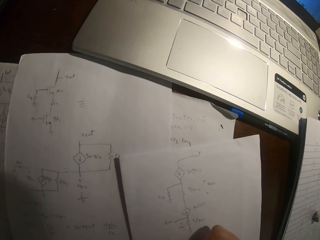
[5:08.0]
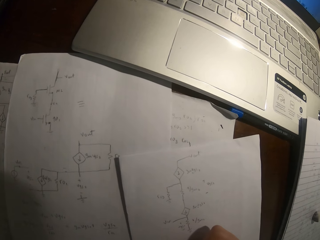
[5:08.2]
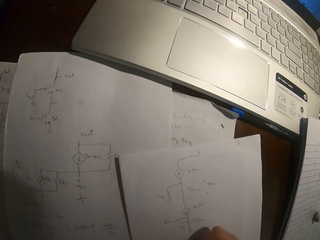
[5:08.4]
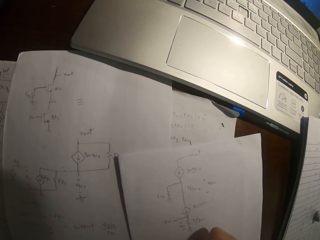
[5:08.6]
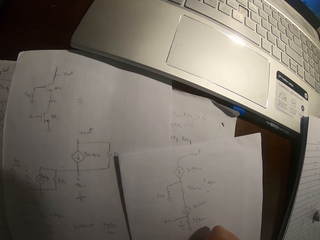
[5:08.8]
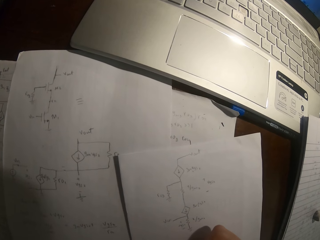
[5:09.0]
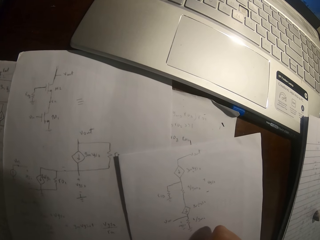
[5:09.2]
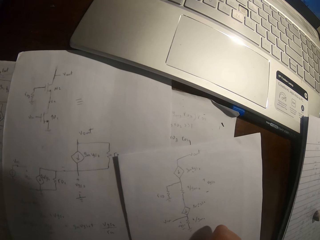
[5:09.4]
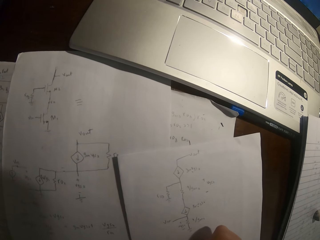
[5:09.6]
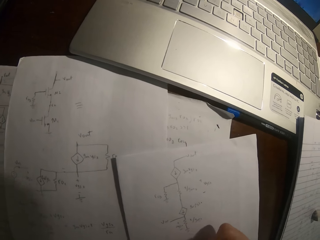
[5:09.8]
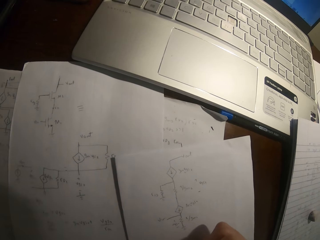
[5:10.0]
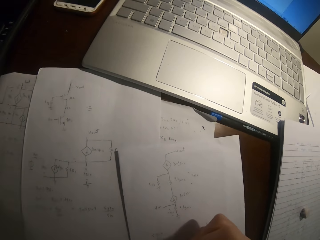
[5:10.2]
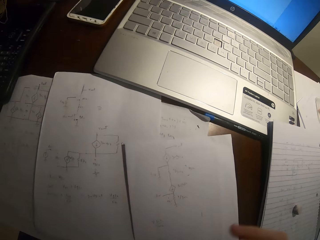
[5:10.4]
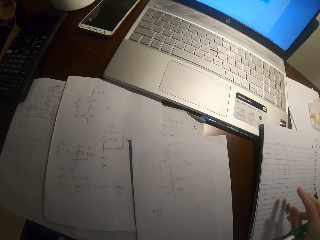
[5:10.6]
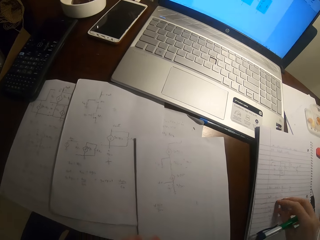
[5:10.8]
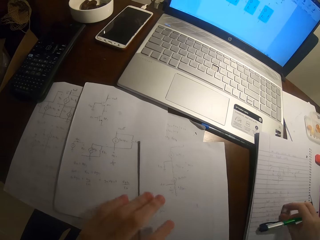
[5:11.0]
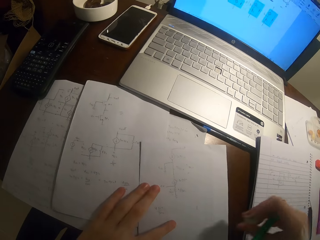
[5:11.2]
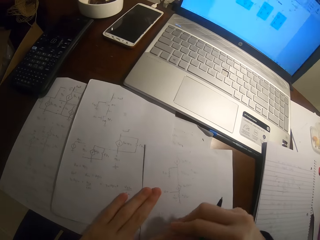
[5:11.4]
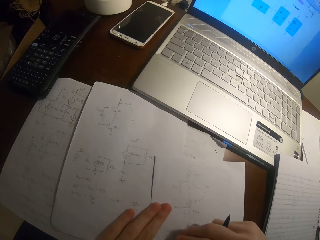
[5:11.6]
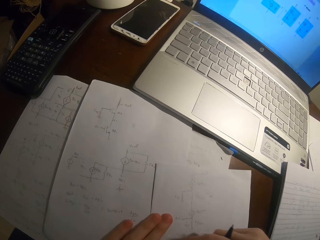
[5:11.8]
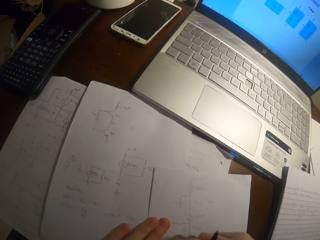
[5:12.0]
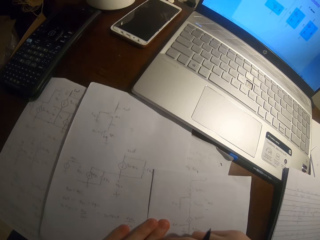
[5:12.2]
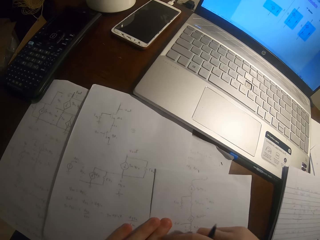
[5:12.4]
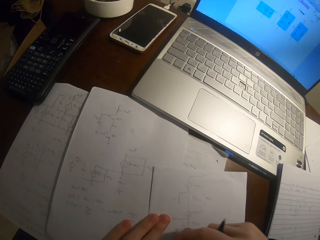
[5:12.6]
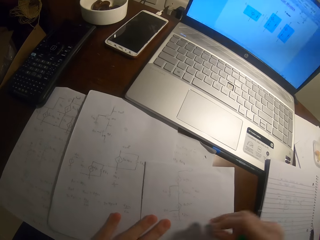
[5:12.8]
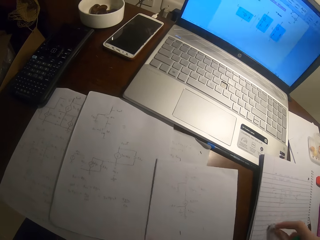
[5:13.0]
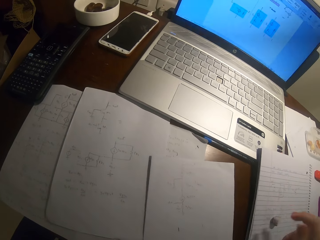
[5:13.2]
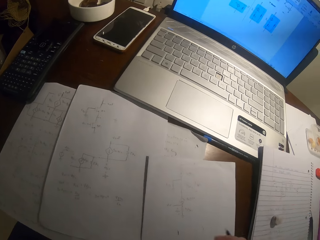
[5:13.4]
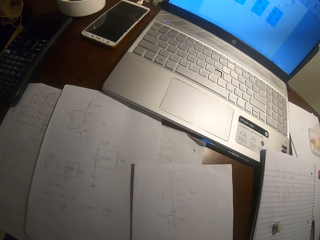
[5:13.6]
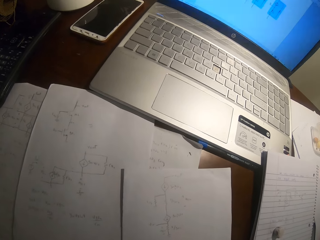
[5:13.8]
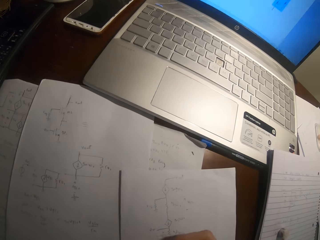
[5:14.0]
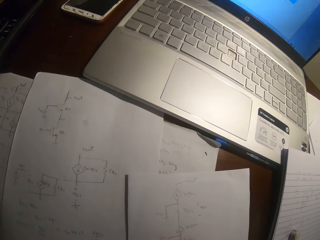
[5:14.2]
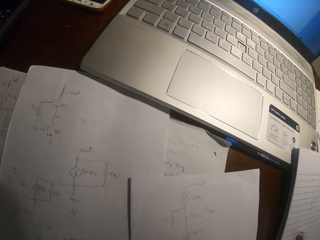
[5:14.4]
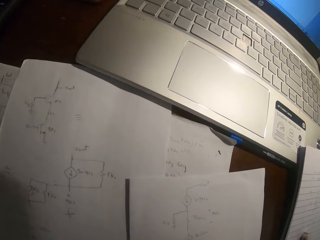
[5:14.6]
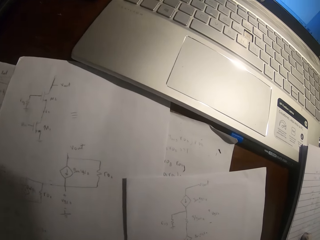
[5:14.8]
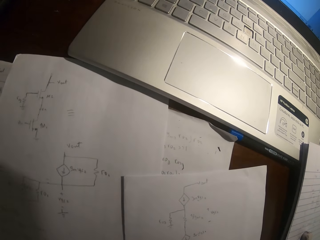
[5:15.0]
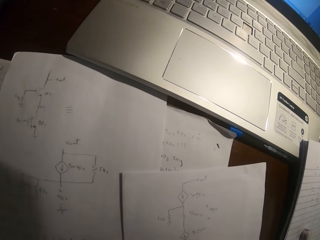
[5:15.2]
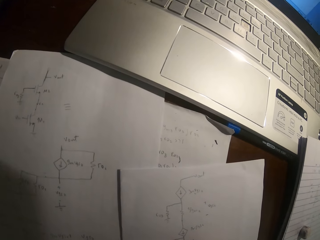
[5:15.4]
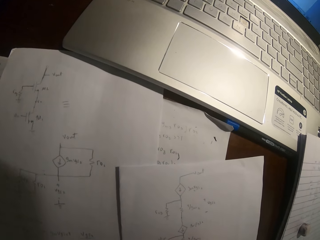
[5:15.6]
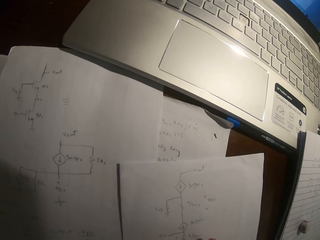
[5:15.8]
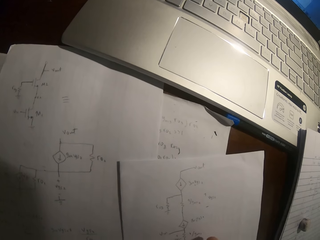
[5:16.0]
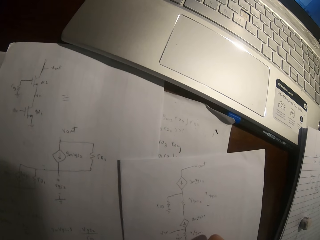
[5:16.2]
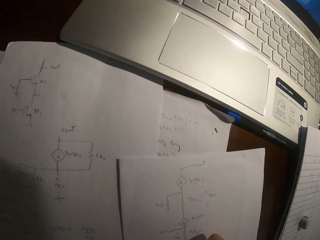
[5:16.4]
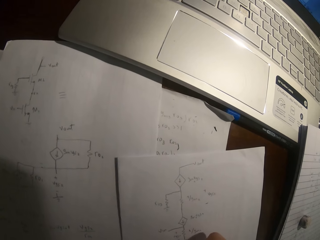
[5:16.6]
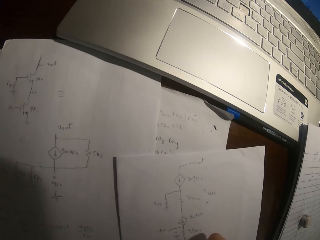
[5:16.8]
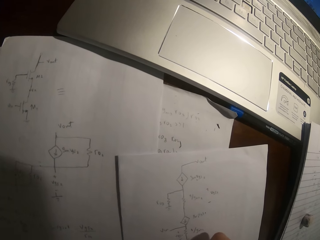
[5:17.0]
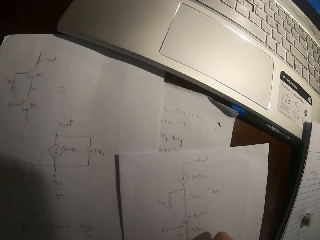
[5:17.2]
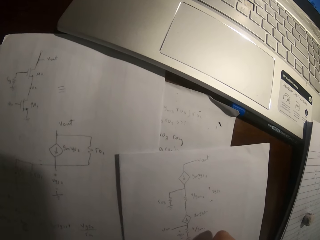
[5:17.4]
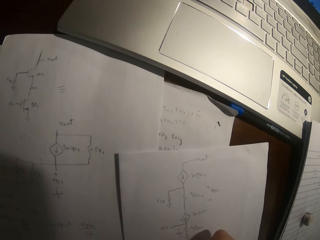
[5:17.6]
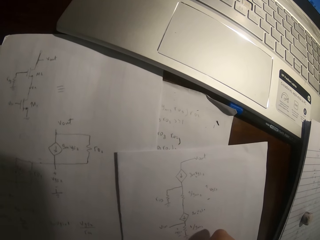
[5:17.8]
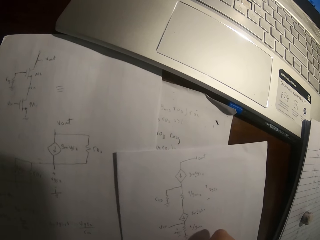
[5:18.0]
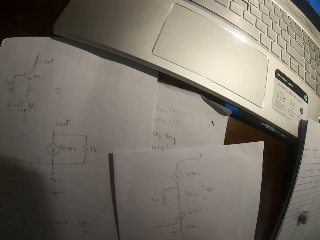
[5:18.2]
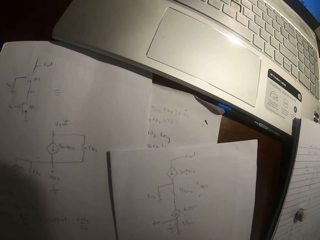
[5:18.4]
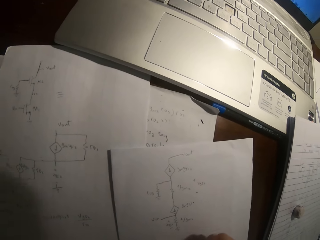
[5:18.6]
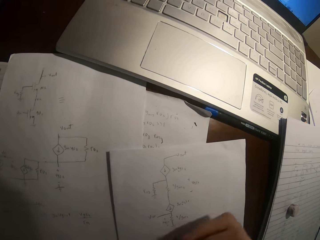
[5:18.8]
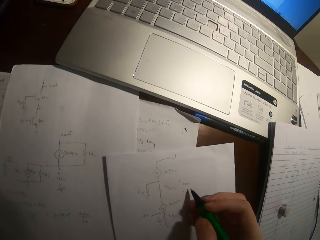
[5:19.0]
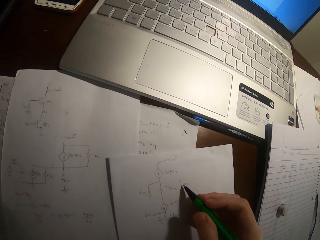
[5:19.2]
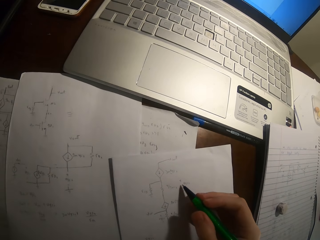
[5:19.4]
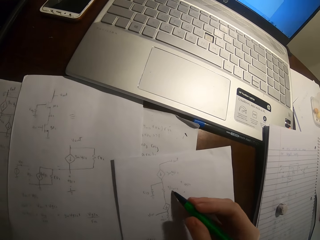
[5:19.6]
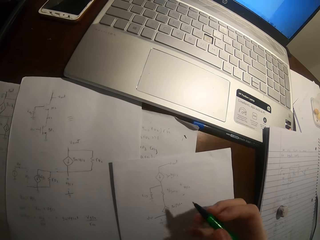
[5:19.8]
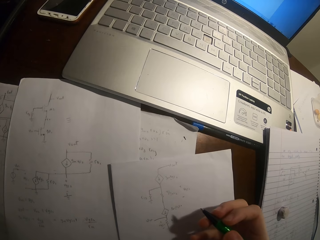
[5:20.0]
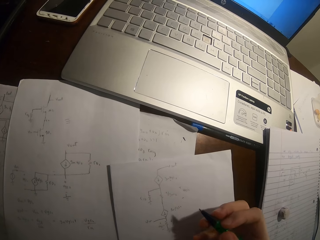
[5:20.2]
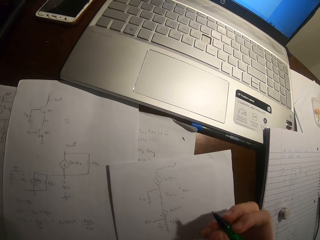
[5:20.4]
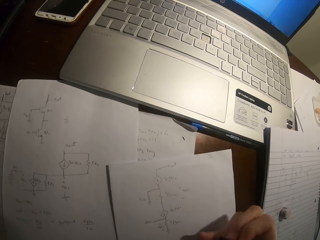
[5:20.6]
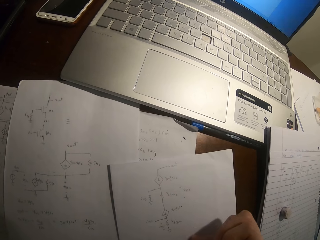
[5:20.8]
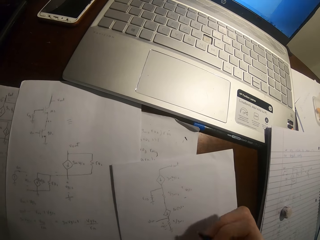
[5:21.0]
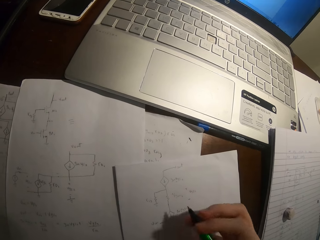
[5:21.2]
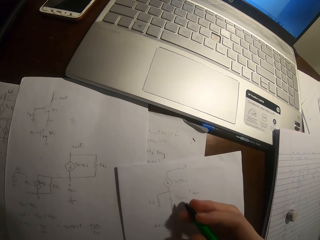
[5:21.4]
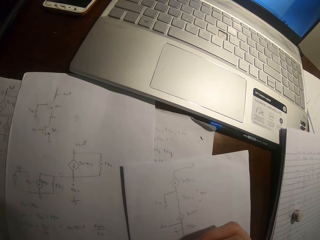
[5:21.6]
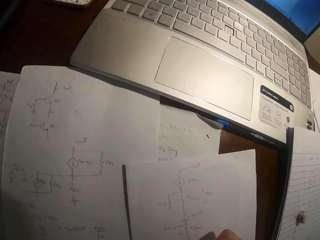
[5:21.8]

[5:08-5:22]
The camera wearer pulls the pen off the paper. They take the eraser or rubber on the book. They clear the writings with the rubber. They pull the rubber off the paper, put the rubber on the paper. They write on the paper with the pen.

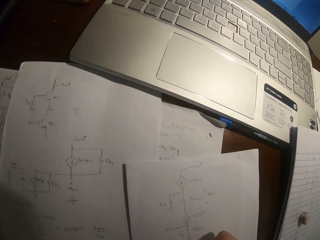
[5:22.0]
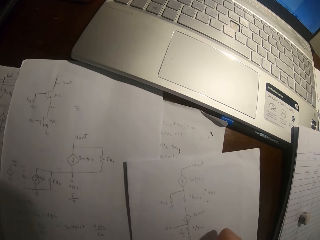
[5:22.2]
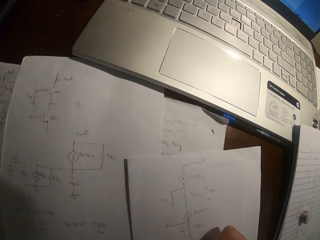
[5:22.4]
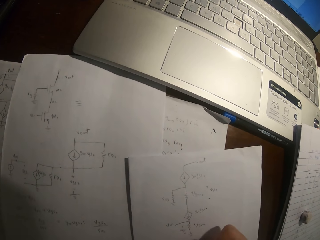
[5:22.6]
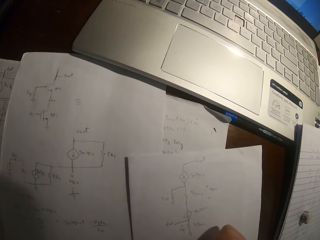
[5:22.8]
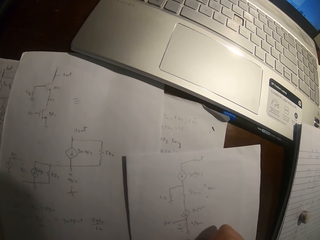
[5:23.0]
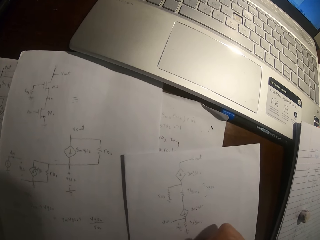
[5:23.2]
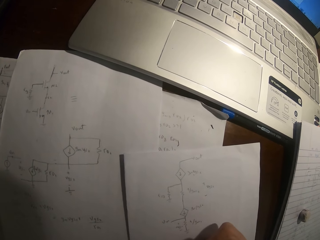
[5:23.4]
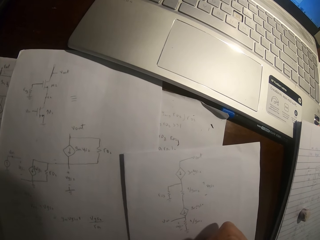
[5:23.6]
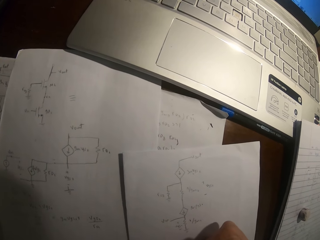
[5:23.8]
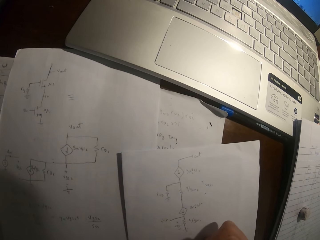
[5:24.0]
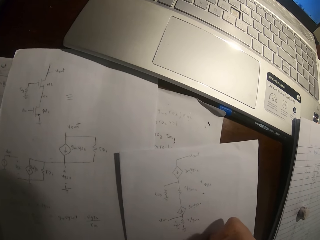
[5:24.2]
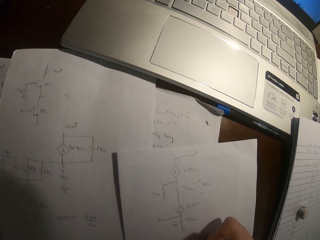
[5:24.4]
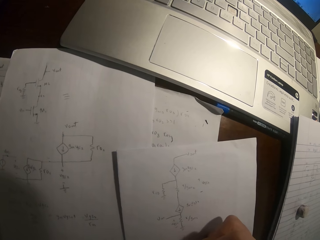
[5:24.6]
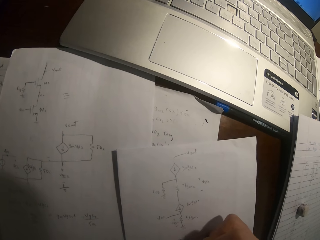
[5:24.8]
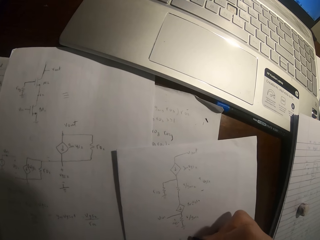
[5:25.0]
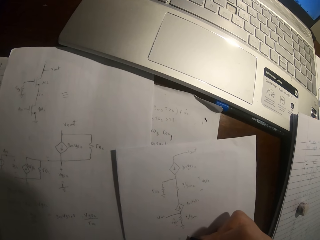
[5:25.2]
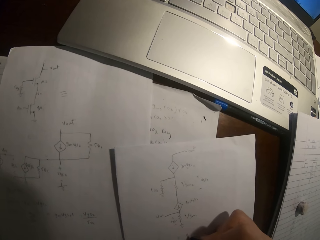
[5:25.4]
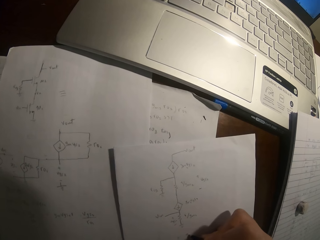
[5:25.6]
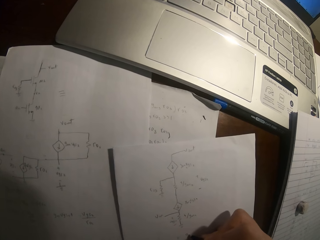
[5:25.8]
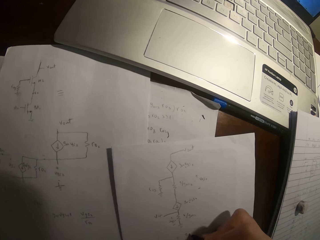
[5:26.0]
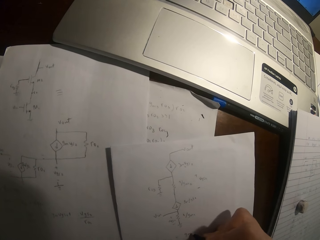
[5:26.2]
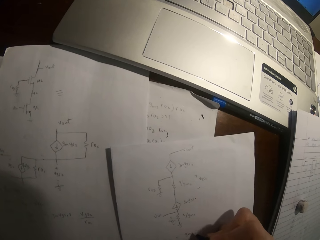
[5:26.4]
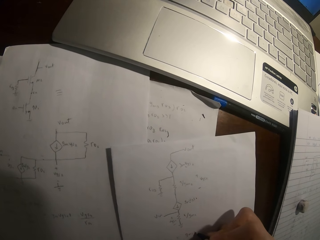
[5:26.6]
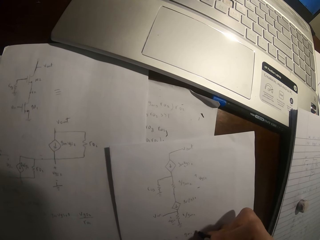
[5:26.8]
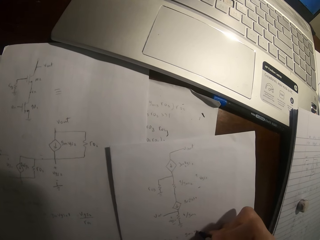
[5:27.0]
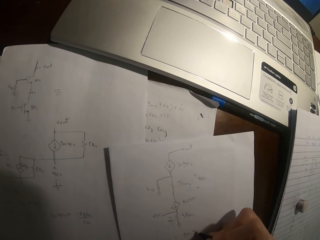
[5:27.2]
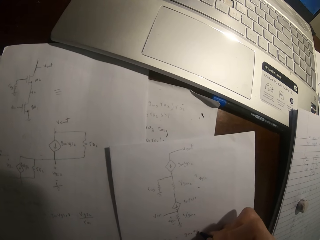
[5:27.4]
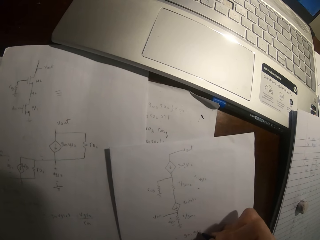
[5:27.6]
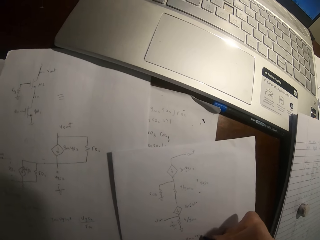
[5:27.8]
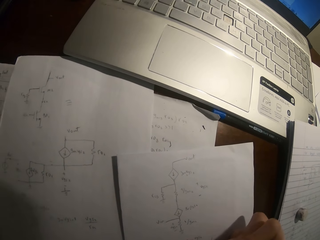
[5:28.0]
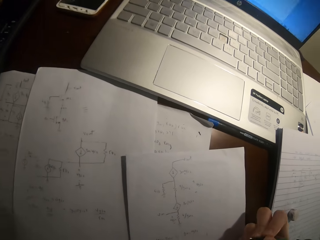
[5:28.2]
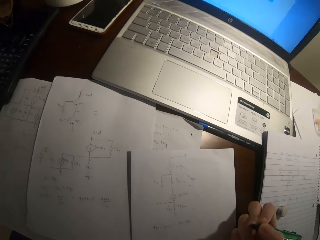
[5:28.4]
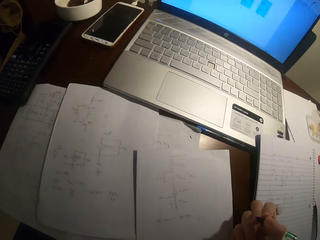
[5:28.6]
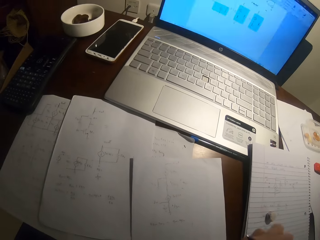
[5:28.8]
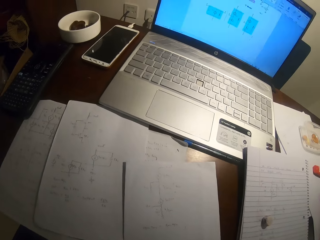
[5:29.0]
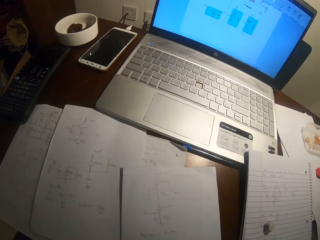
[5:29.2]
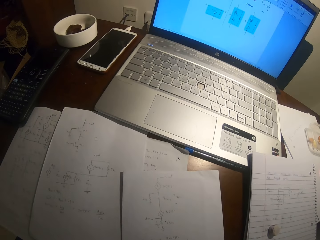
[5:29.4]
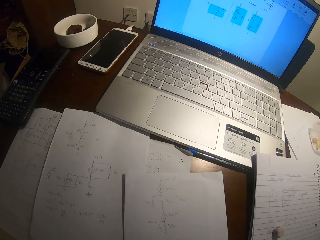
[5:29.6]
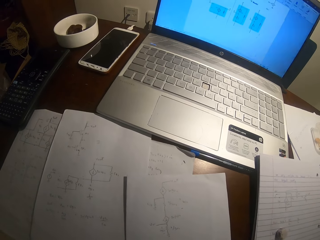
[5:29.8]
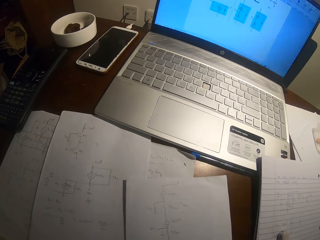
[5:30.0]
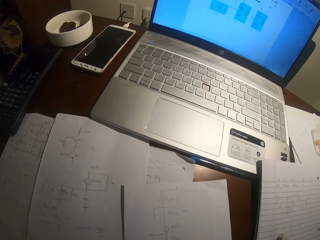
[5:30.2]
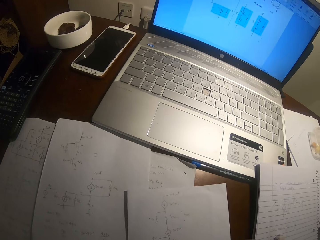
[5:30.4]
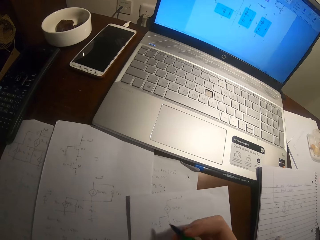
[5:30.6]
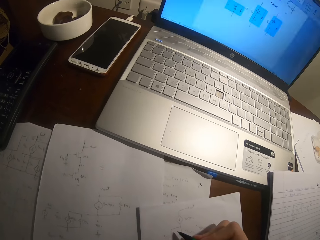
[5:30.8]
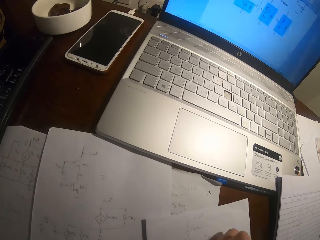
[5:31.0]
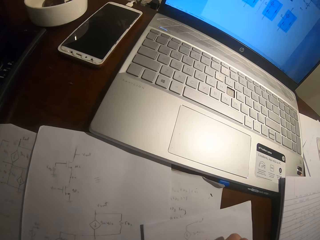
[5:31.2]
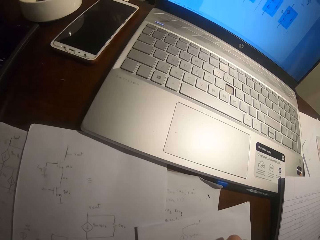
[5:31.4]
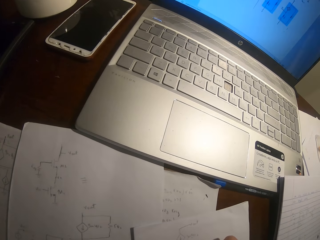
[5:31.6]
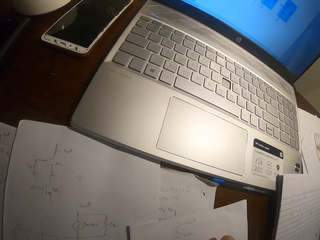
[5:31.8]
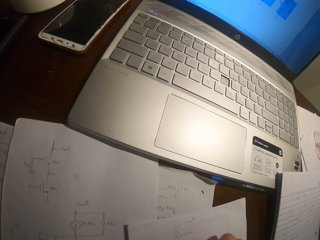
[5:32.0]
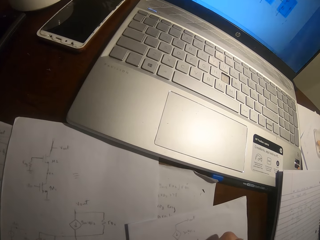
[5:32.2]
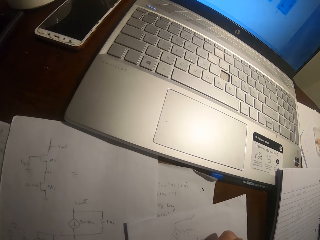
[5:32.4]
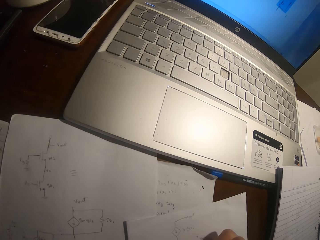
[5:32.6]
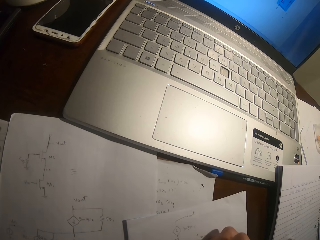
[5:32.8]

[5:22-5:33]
The camera wearer pulls the pen off the paper. They write on the paper with the pen.
